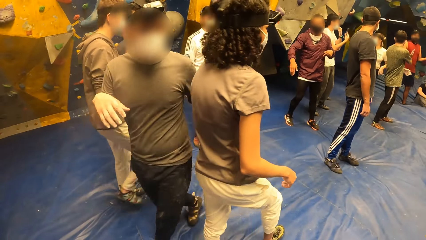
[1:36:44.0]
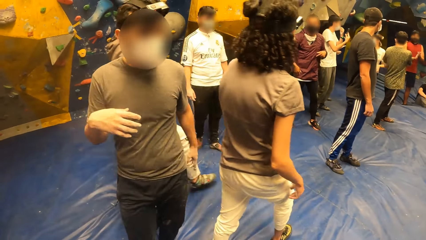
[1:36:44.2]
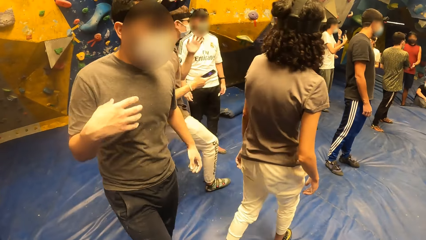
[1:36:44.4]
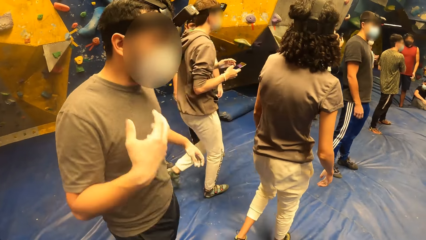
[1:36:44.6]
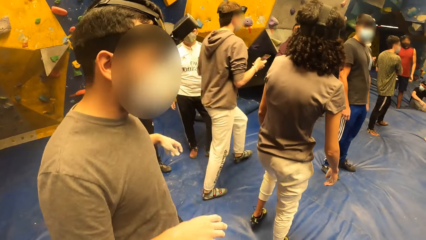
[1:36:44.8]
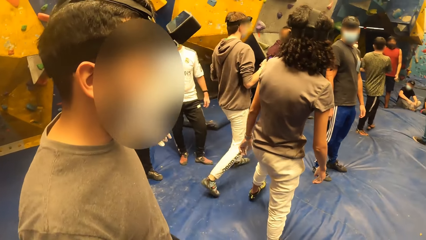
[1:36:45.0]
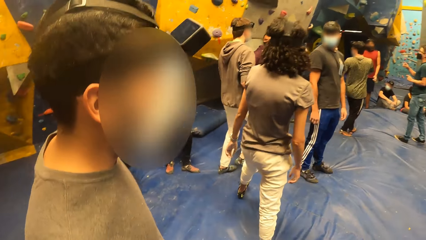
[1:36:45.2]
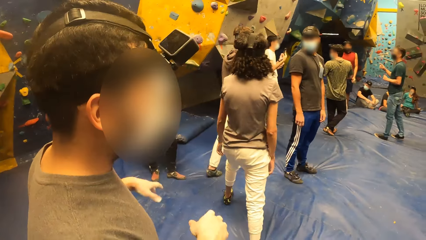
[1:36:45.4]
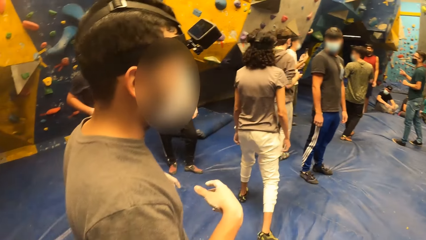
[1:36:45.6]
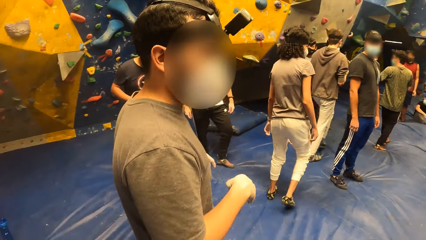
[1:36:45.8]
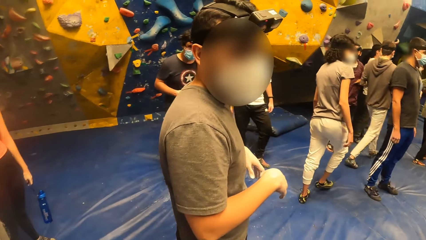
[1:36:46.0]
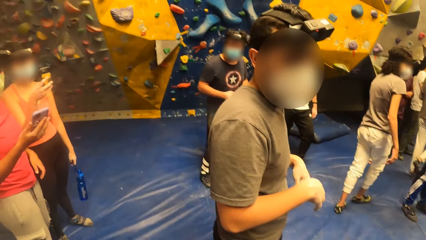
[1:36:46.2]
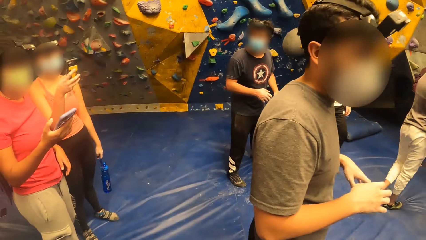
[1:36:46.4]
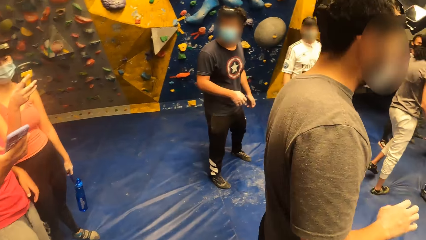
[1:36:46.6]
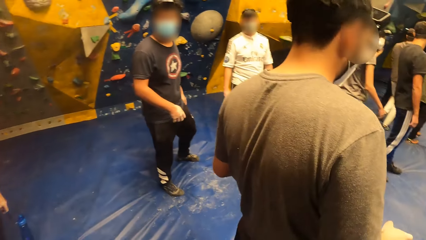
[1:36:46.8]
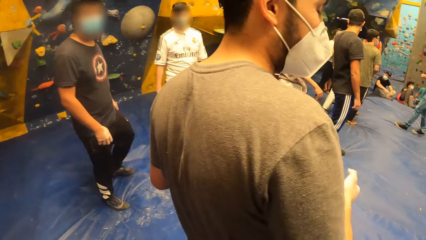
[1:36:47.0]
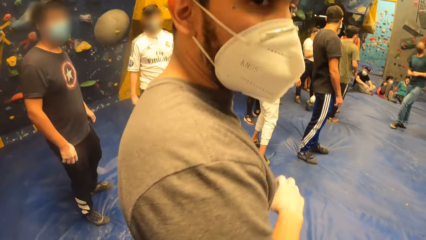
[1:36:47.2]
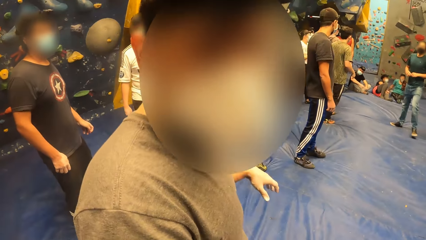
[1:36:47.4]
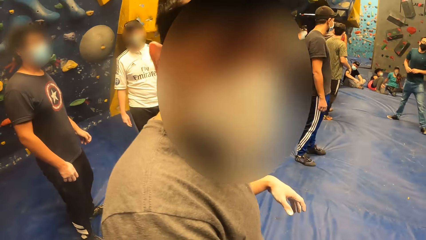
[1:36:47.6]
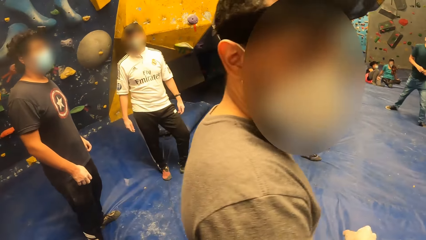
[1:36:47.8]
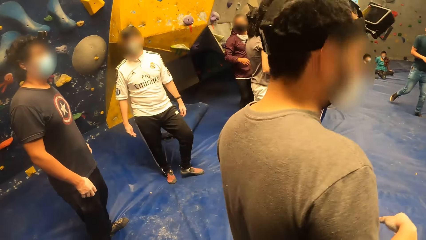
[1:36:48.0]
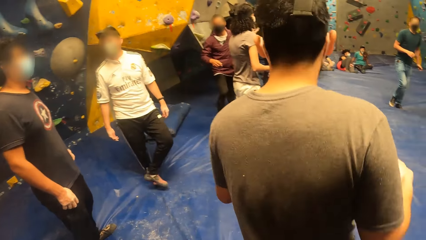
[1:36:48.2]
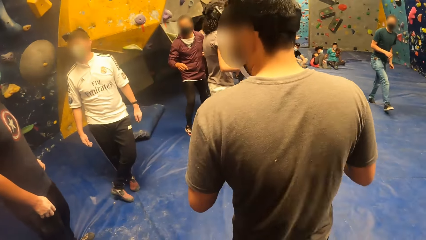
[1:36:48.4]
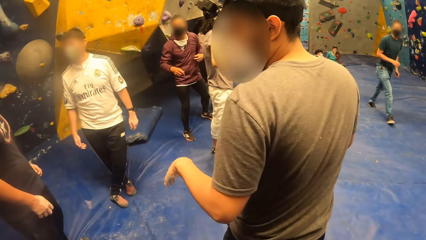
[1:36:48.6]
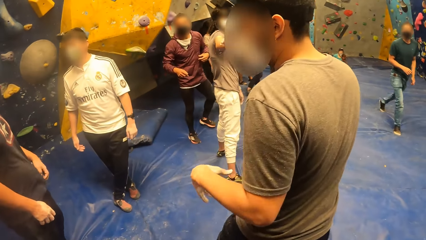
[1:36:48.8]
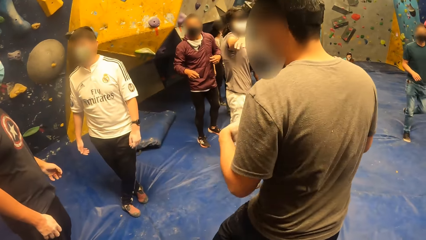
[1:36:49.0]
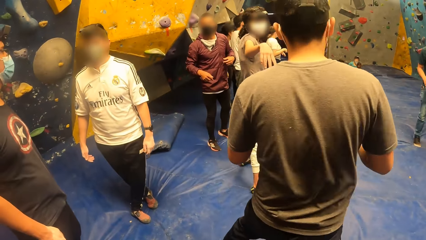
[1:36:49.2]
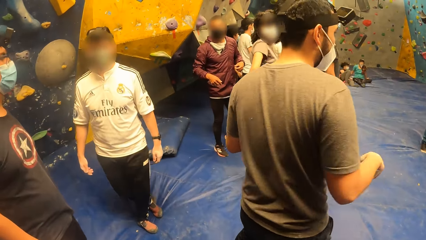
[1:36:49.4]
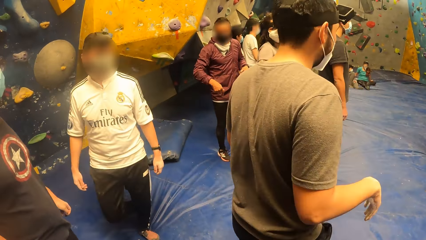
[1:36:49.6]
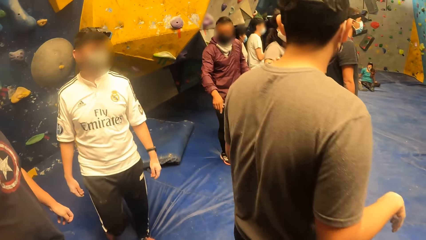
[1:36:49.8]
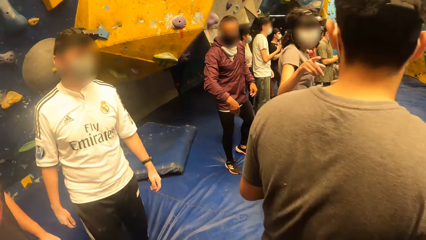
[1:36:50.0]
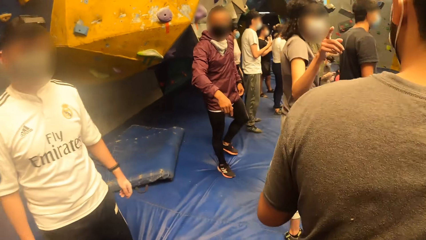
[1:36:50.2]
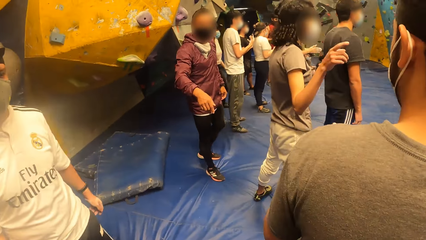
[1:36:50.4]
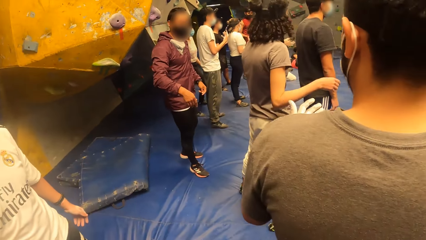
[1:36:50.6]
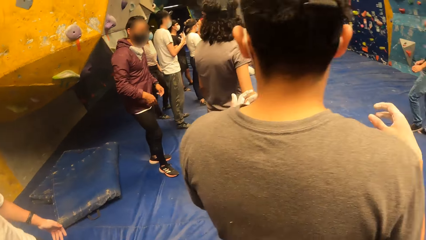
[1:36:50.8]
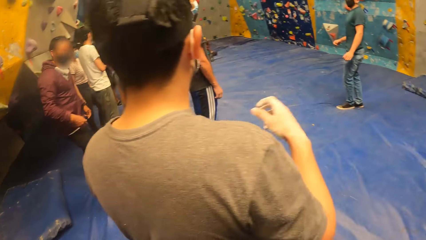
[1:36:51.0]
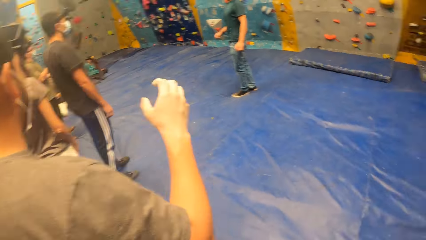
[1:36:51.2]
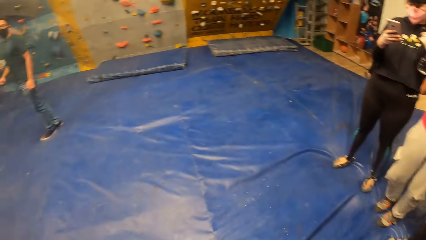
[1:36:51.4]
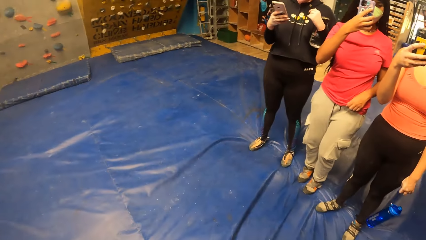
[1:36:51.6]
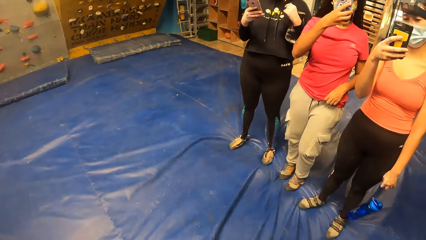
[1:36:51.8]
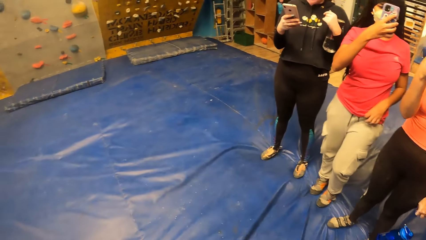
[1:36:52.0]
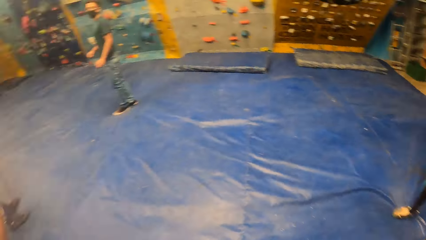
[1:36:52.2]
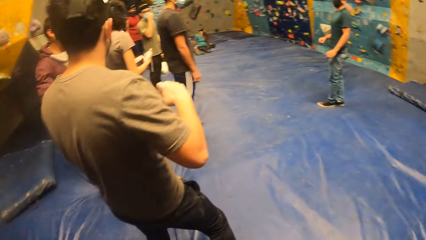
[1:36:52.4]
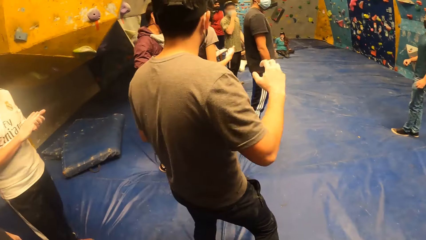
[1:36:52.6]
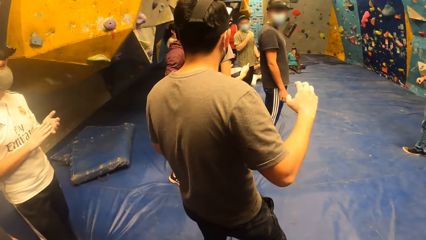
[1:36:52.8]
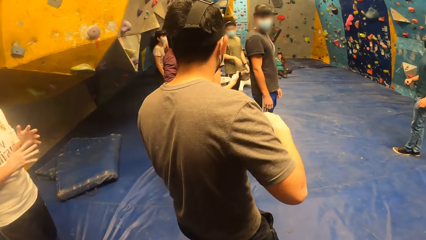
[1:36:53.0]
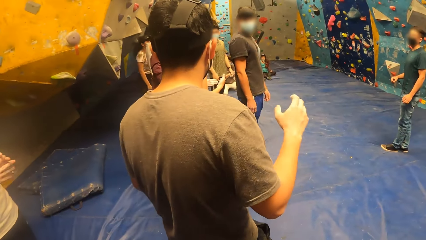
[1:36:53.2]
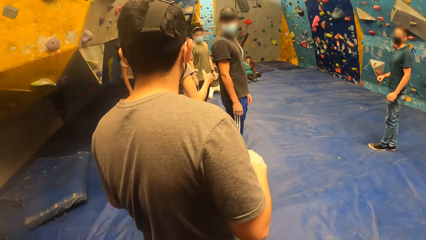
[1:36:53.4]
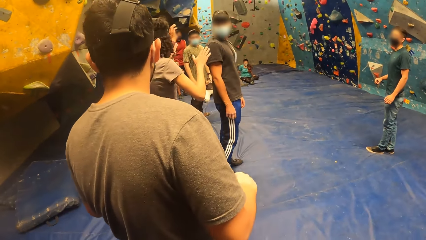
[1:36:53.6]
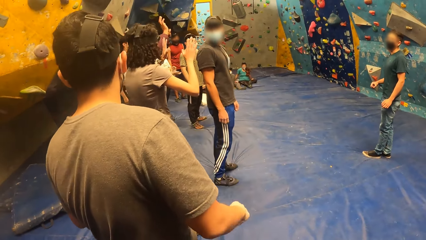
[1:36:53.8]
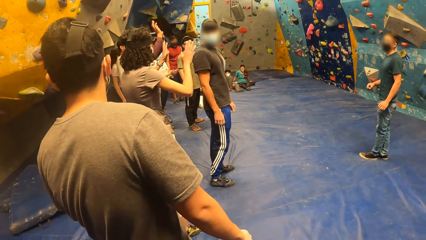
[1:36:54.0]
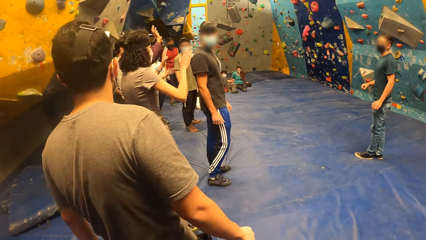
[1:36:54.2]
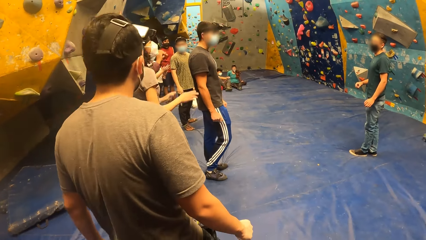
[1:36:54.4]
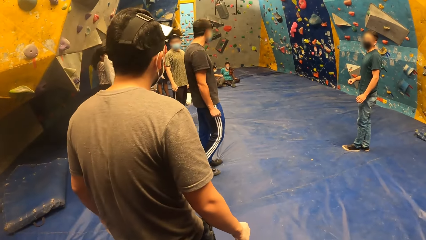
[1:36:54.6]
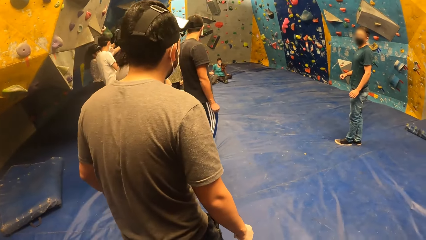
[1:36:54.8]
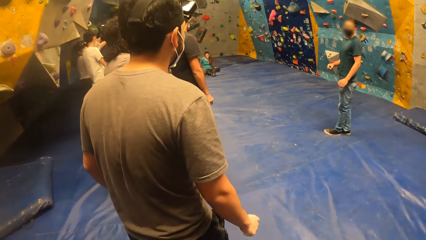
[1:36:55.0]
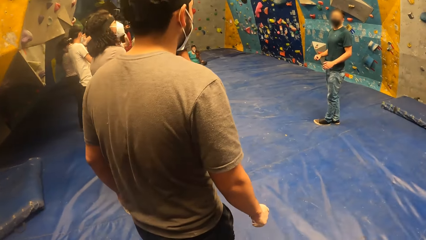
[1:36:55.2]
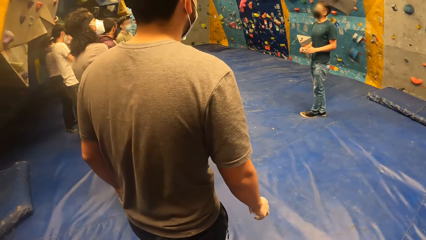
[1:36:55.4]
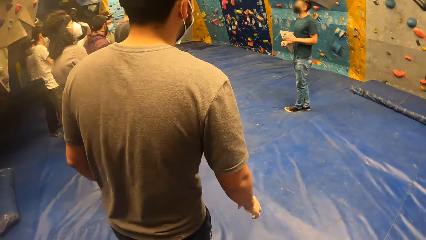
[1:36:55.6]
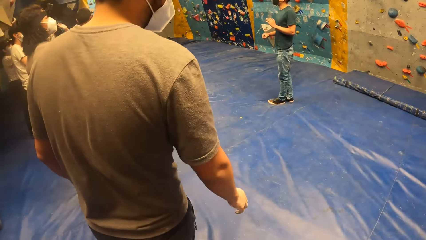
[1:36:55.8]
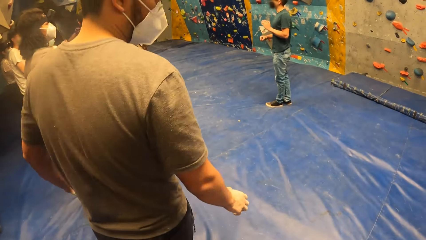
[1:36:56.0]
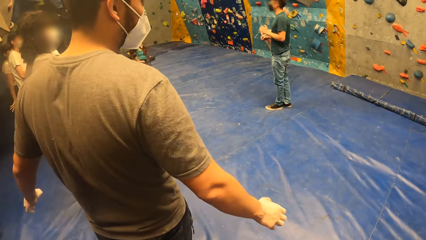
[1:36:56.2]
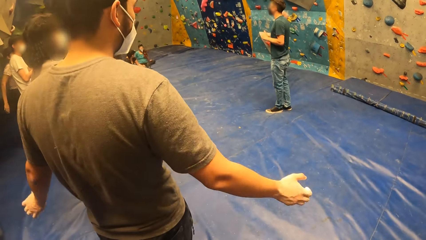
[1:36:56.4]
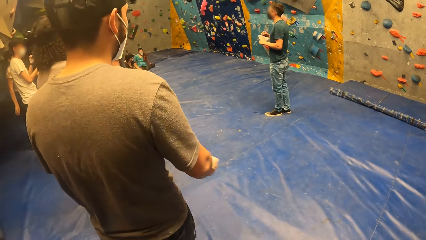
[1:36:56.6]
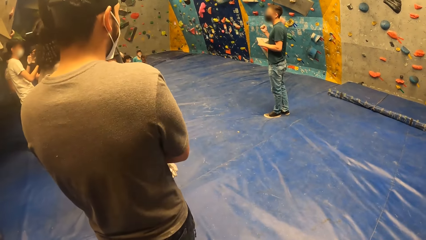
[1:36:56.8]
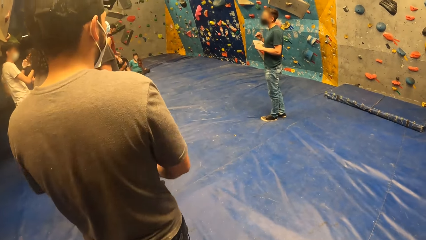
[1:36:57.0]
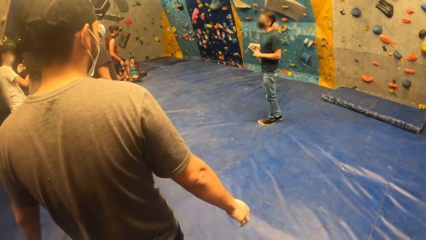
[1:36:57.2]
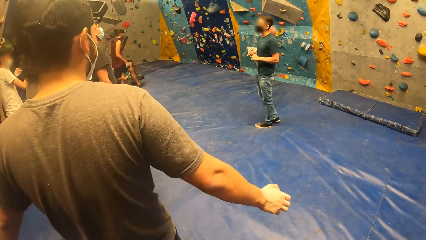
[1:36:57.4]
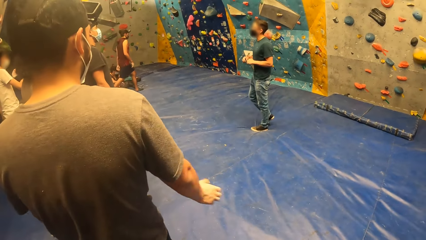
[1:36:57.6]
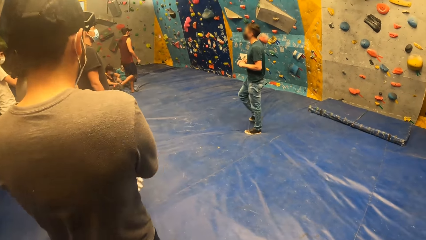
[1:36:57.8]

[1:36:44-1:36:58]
The camera wearer interacts with a man. They look around.

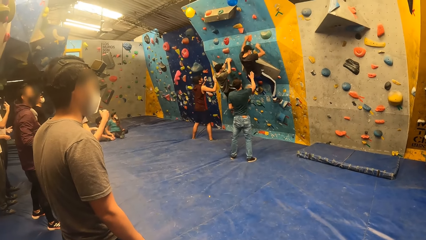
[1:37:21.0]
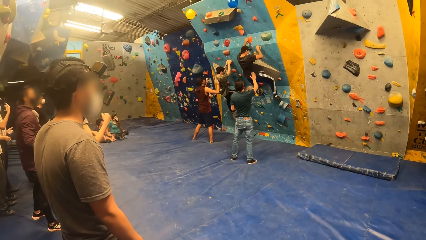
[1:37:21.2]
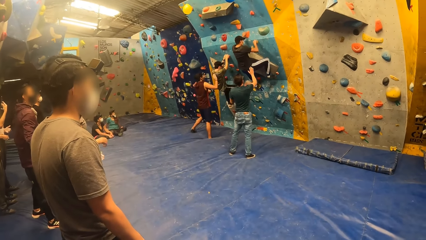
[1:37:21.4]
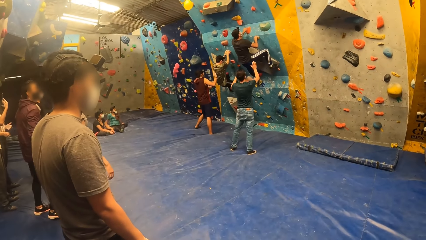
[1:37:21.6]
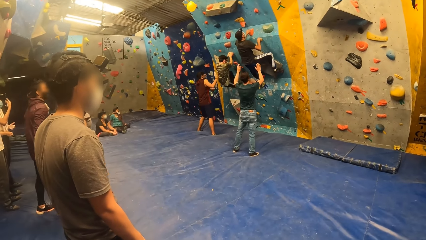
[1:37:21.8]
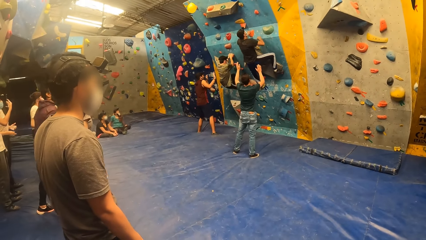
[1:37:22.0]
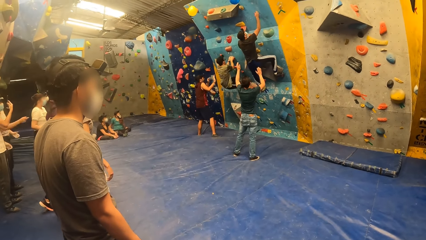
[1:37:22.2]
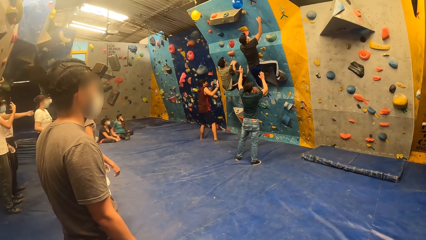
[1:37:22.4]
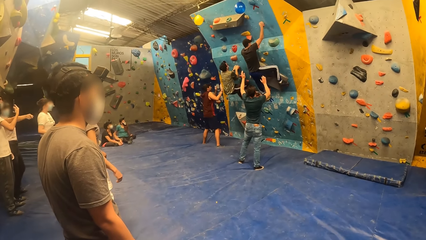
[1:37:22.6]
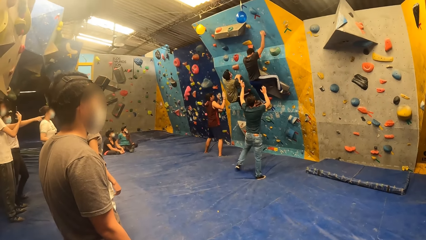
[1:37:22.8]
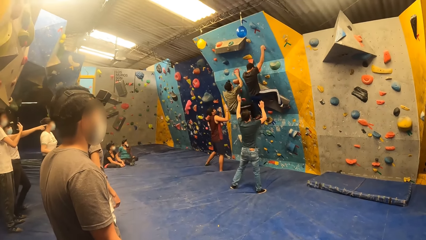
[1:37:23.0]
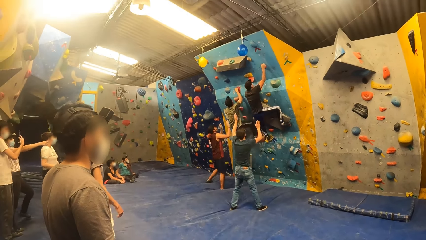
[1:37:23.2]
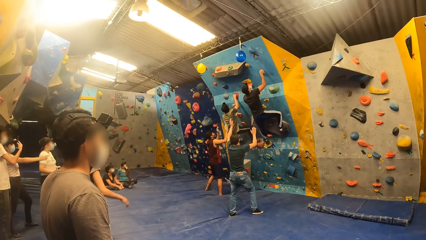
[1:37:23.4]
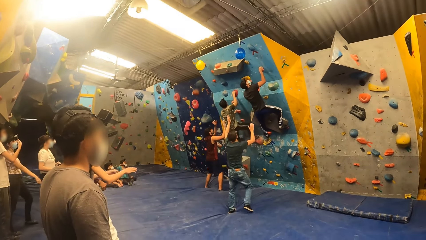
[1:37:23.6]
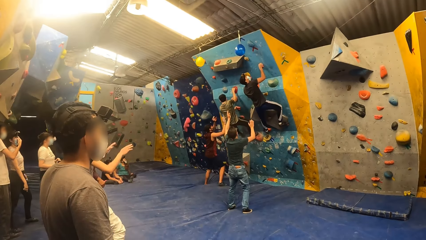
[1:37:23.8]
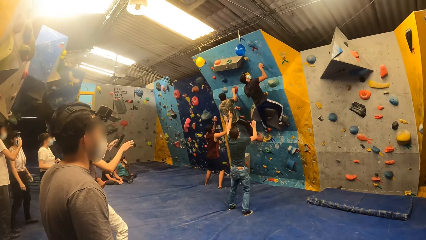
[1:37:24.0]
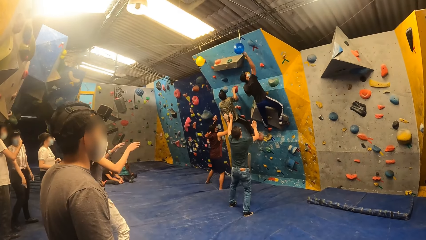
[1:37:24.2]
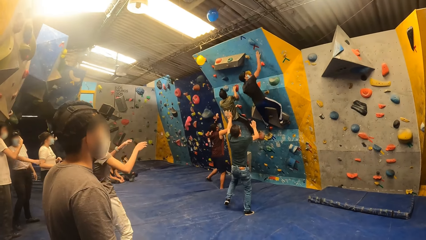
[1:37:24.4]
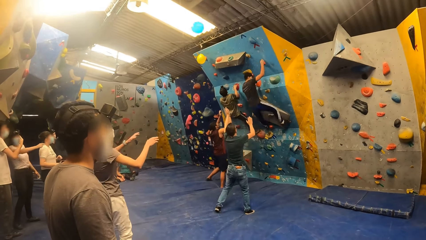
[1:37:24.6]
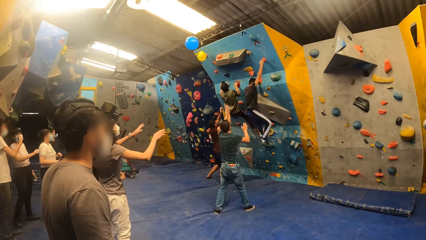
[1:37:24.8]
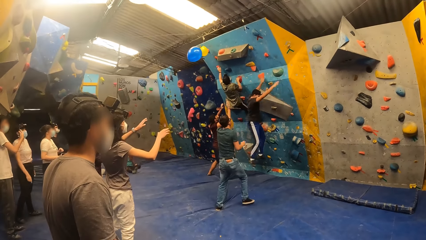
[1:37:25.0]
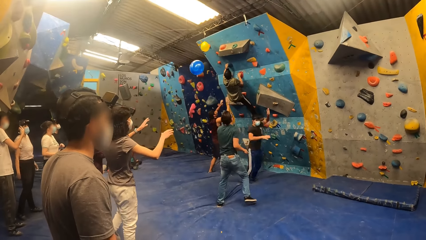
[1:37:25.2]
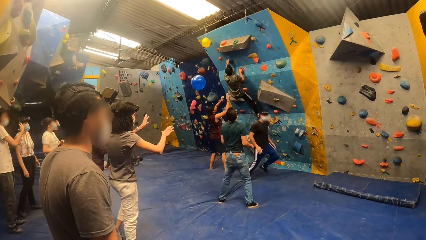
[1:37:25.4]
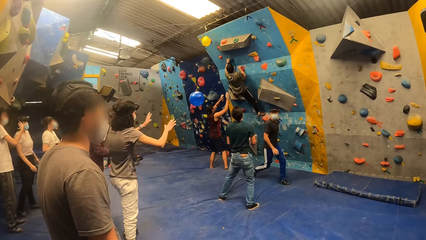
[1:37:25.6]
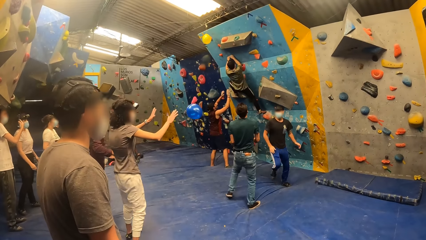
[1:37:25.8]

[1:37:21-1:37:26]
The camera wearer looks at climbers on the wall.
